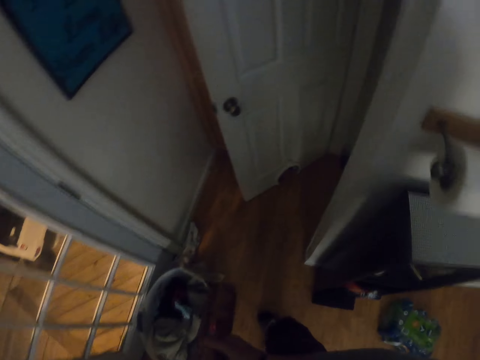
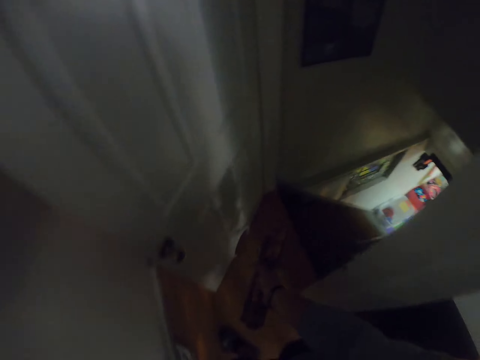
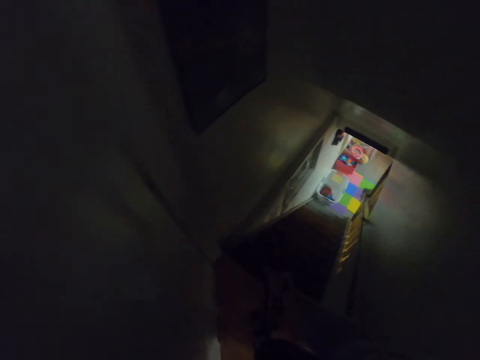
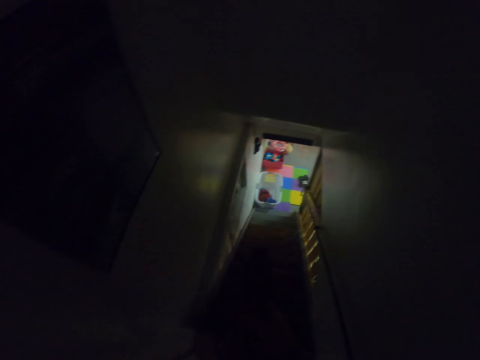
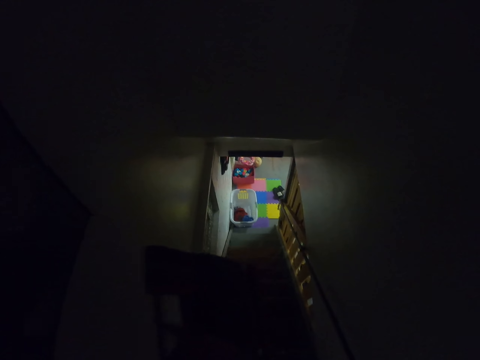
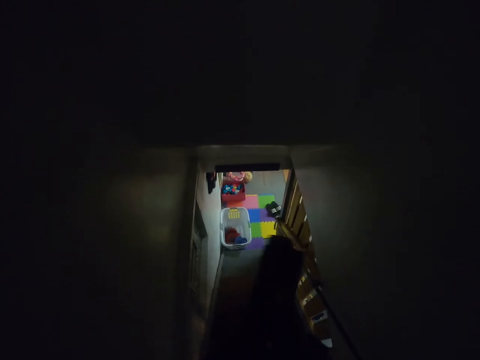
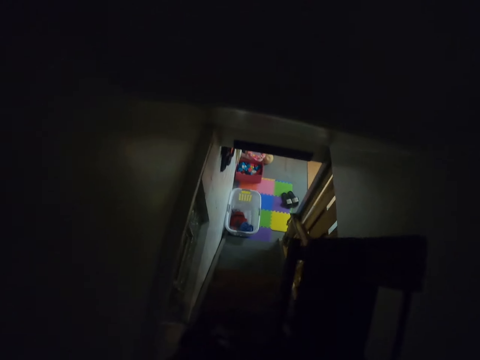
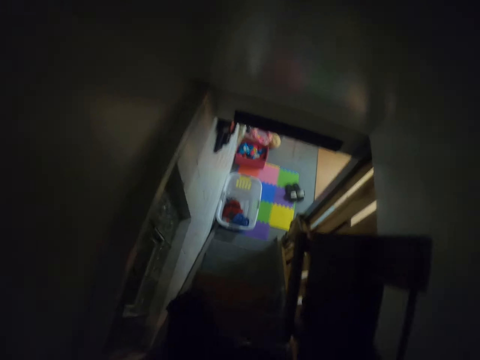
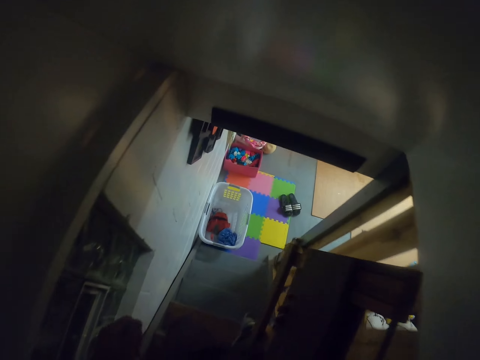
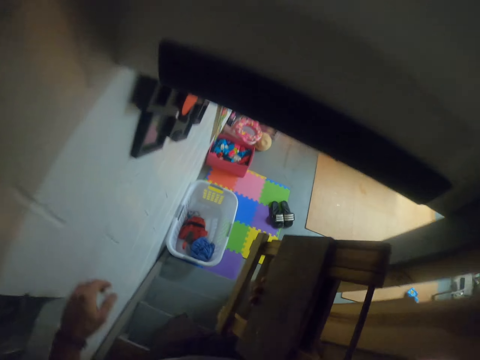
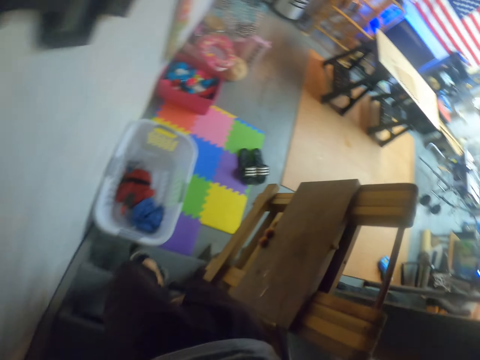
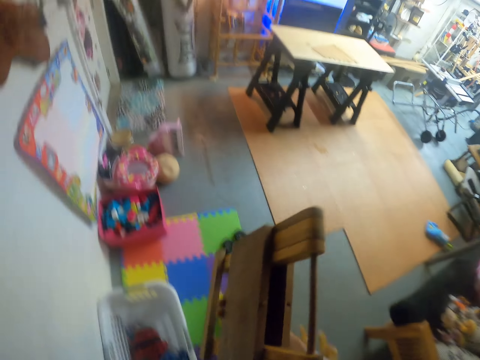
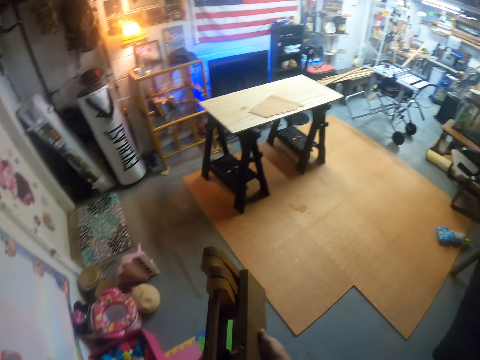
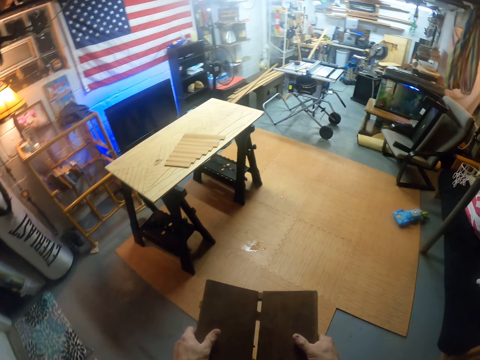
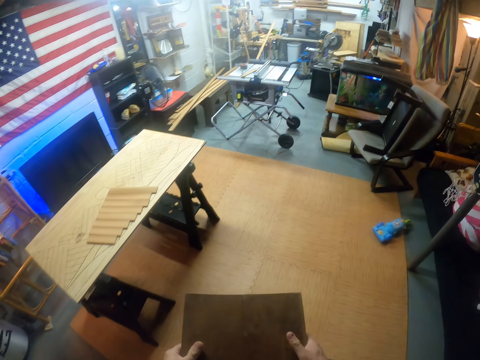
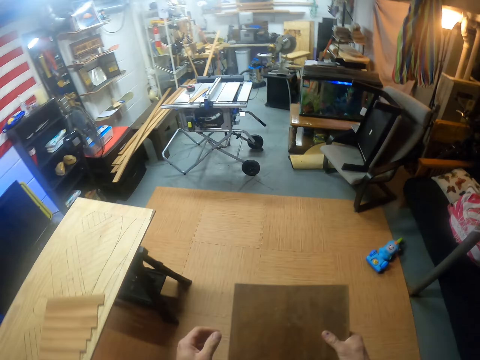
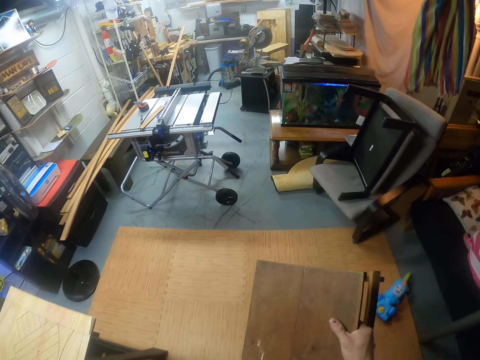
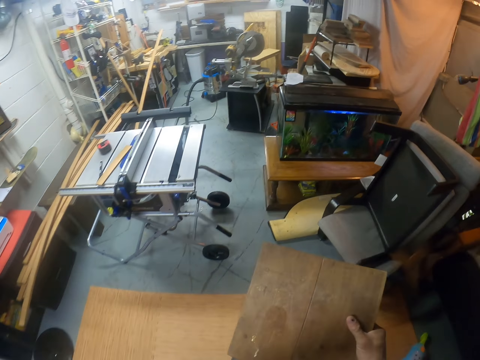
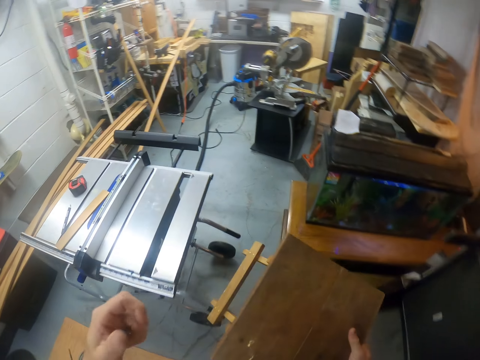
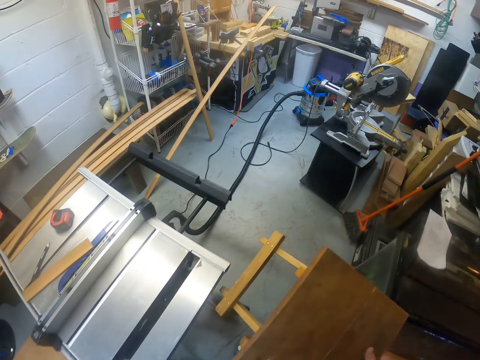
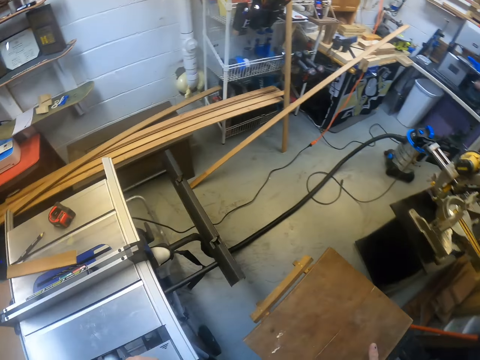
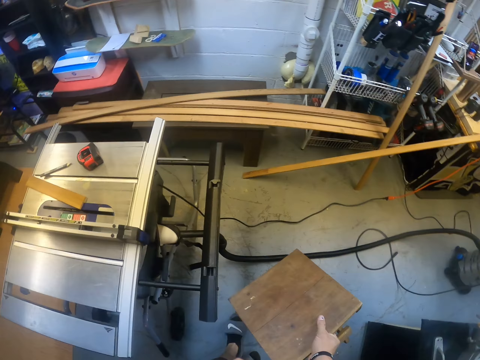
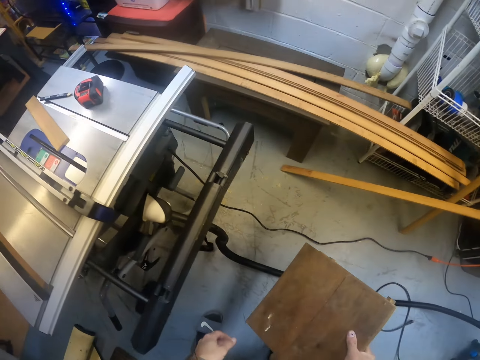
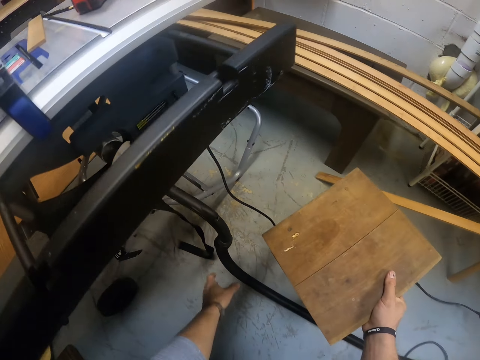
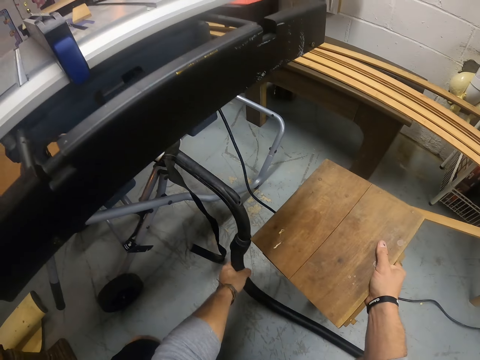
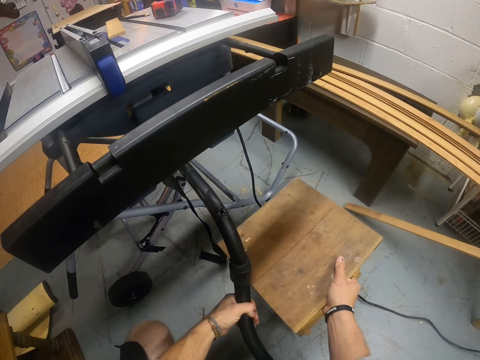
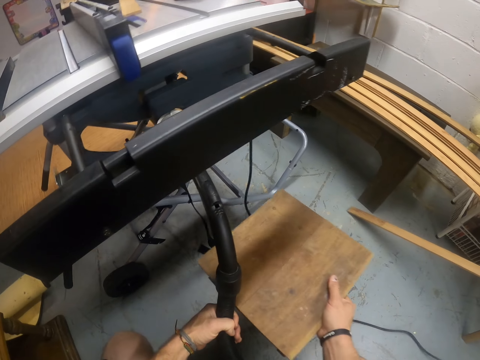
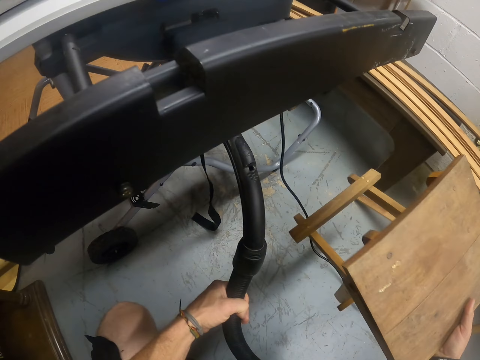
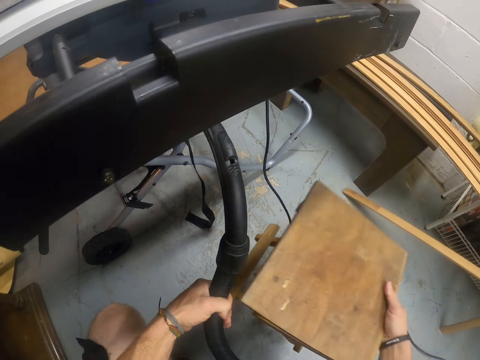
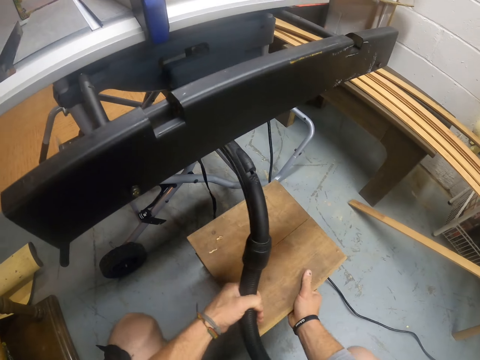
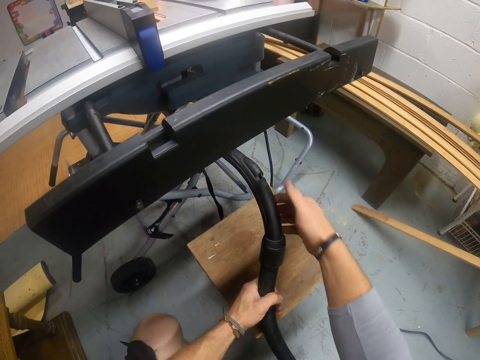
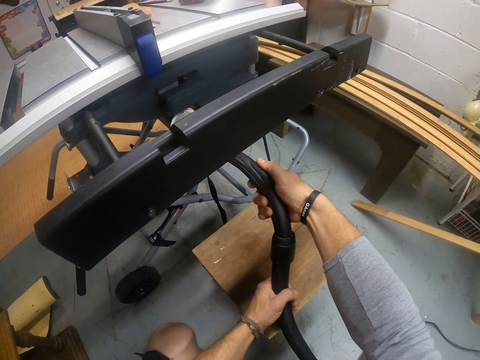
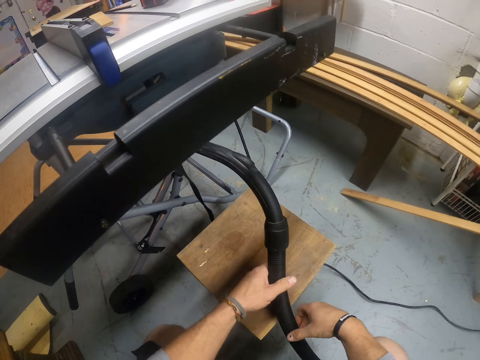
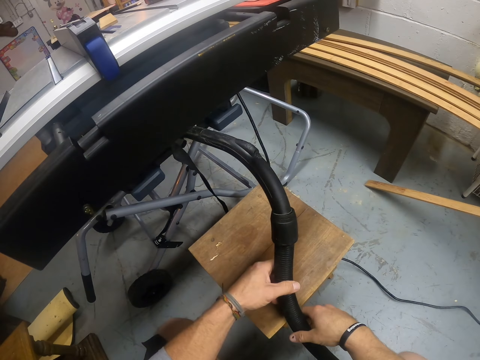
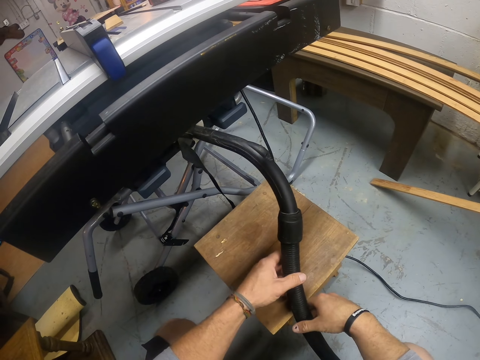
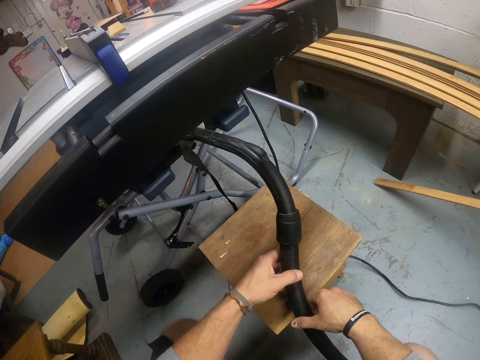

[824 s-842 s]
The camera wearer passes the stool to his right hand from his left hand. He unfolds the stool with both hands. He holds the stool. He raises a vacuum hose on a table saw with his left hand. He holds a pipe. He drops the stool on the floor in the basement with his right hand. He pushes the stool on the floor. He presses a button on the vacuum hose with his right hand. He rests the vacuum hose on the stool on the floor with both hands.

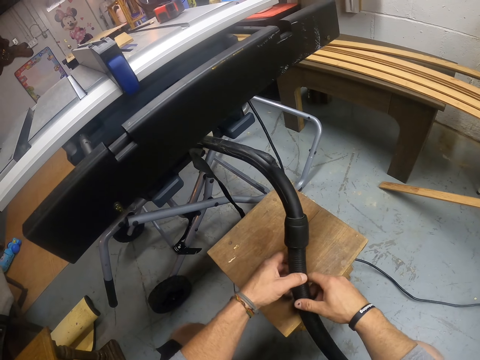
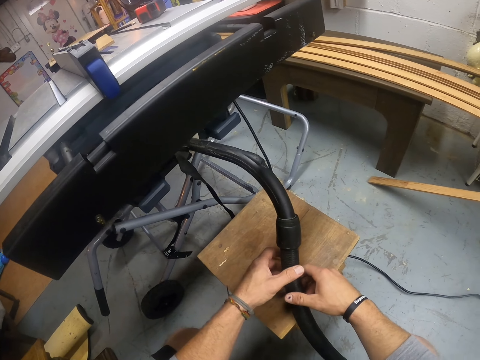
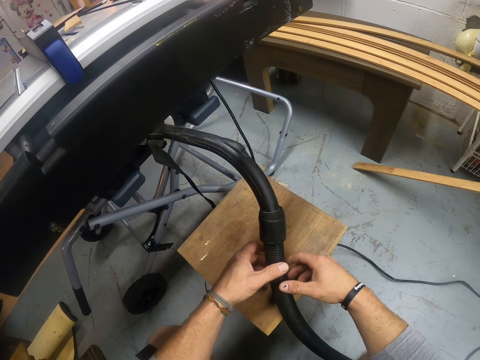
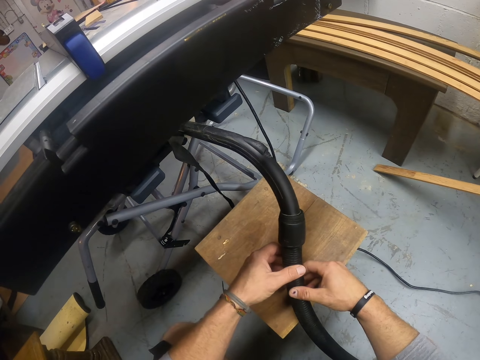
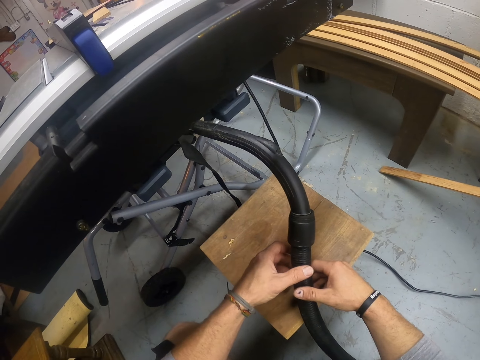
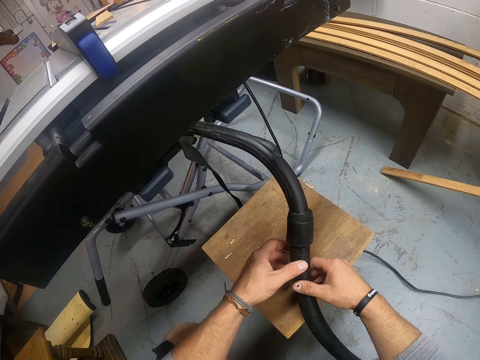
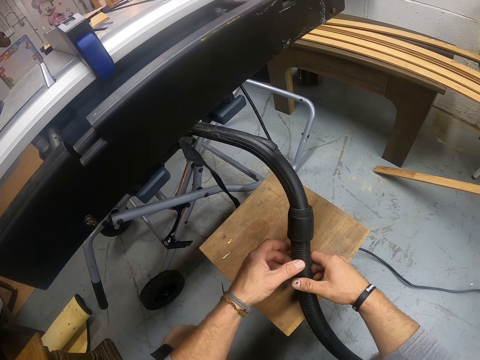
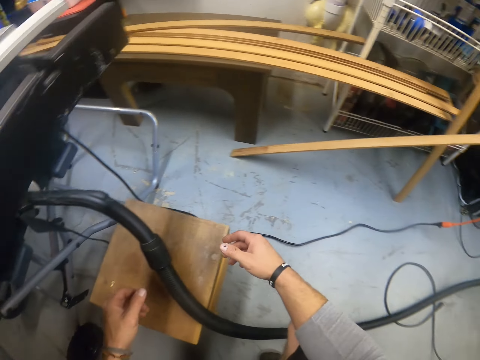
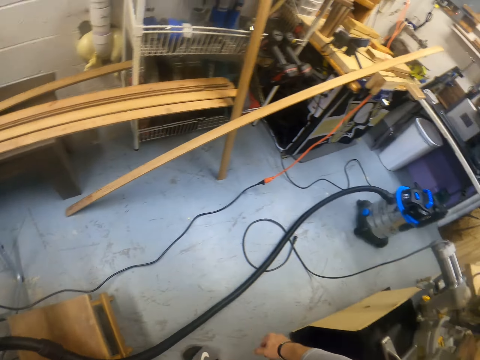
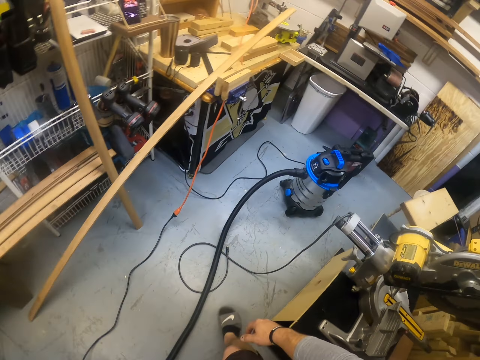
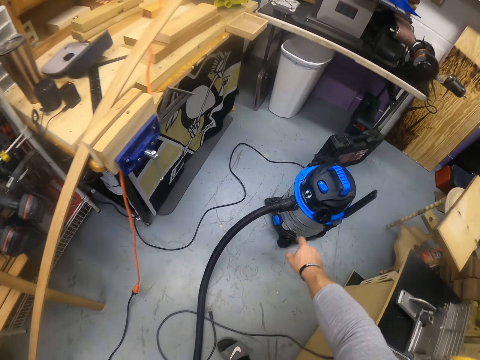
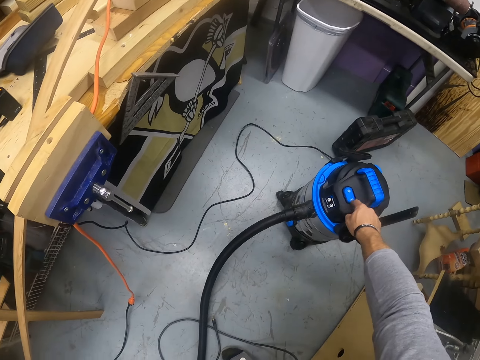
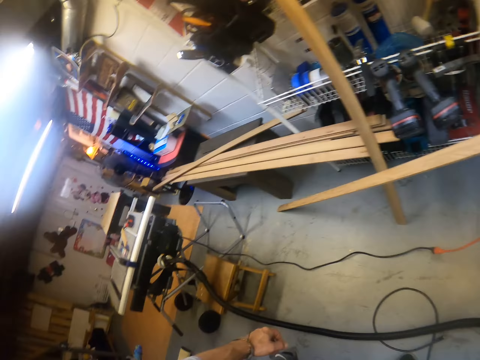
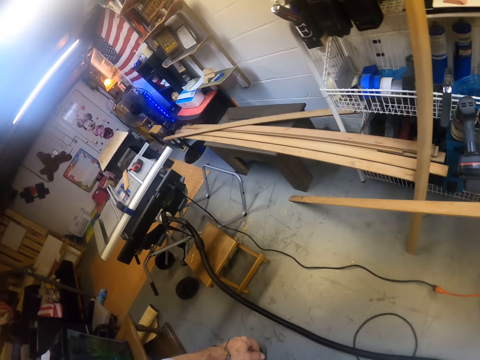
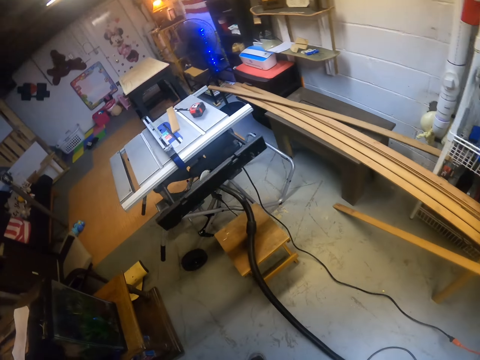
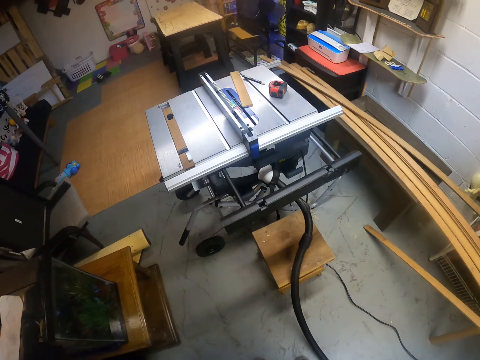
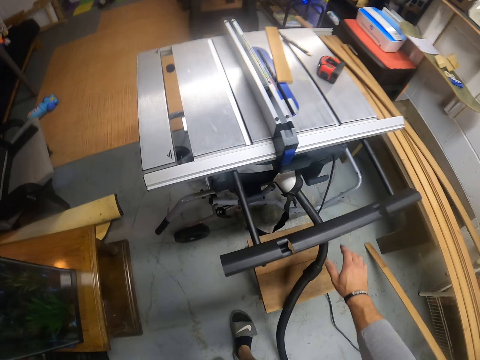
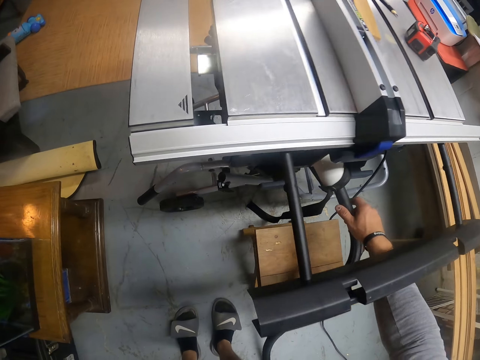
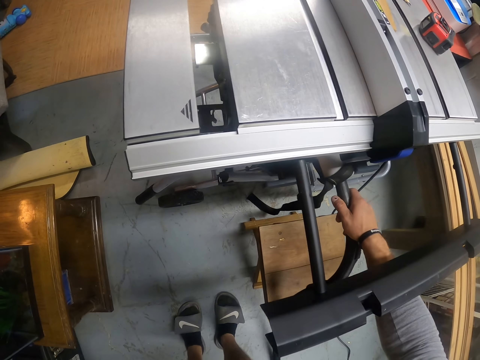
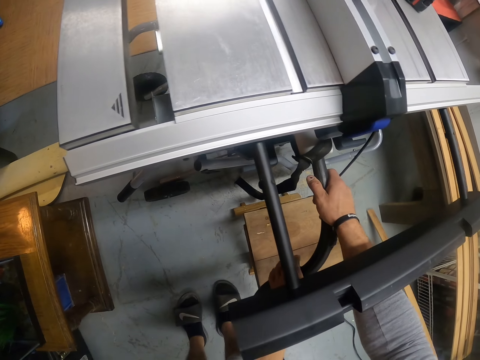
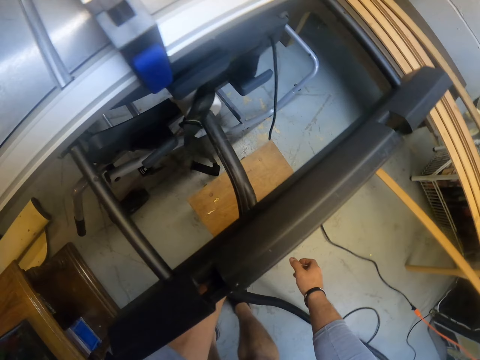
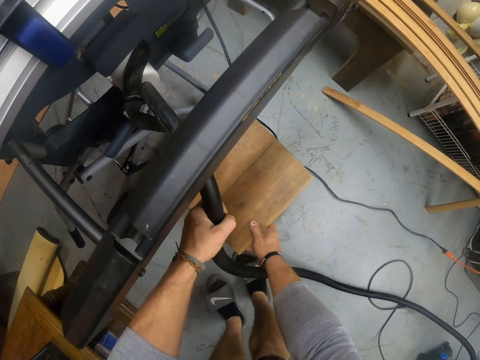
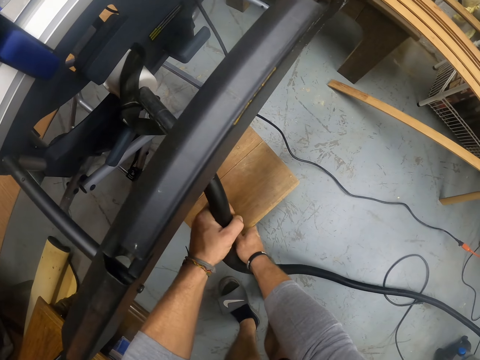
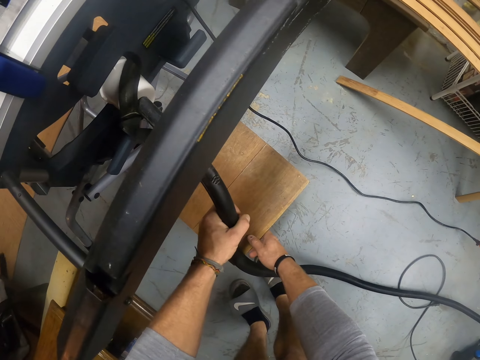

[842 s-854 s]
The camera wearer holds the pipe. He walks around the workshop. He presses a button on a vacuum pump with his right hand. He walks around the workshop. He adjusts the vacuum hose on the stool with his right hand. He holds the vacuum hose on the stool with his left hand. He adjusts the stool on the floor with his right hand. He holds the stool.
